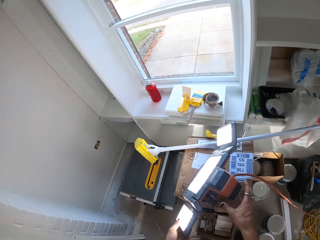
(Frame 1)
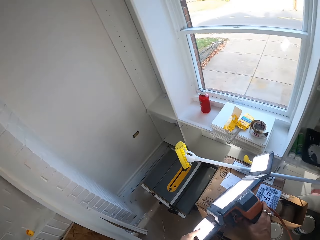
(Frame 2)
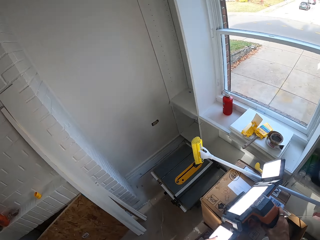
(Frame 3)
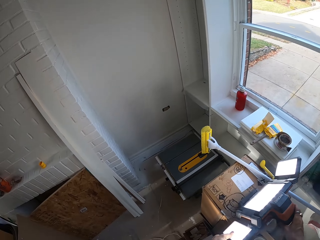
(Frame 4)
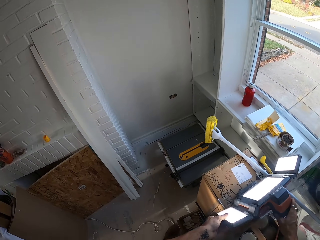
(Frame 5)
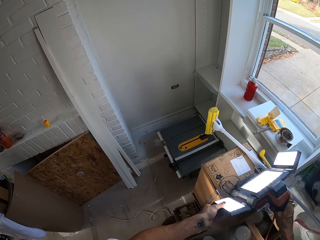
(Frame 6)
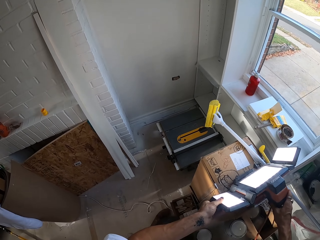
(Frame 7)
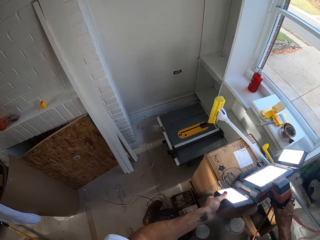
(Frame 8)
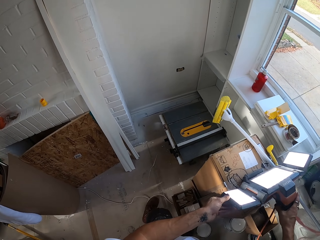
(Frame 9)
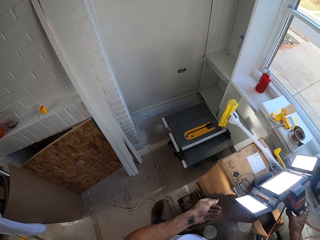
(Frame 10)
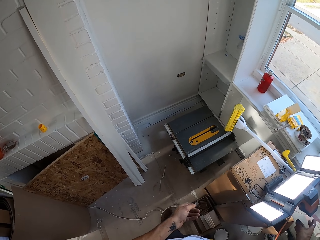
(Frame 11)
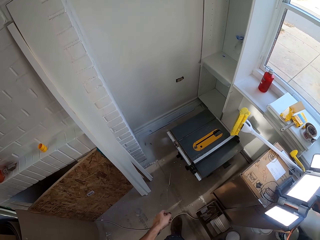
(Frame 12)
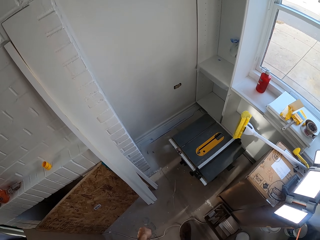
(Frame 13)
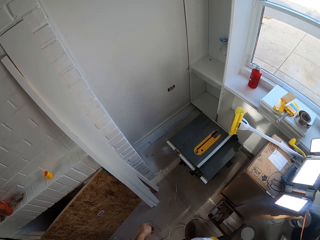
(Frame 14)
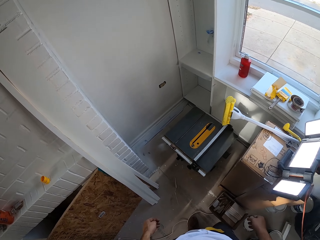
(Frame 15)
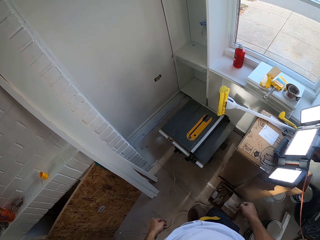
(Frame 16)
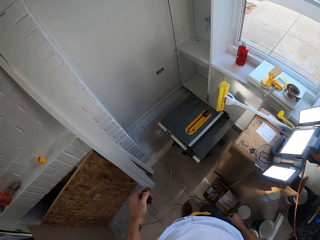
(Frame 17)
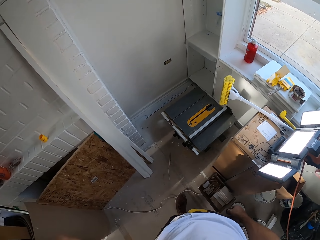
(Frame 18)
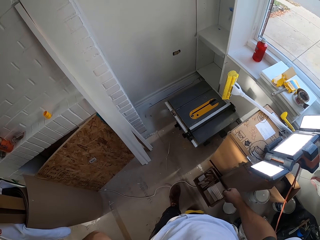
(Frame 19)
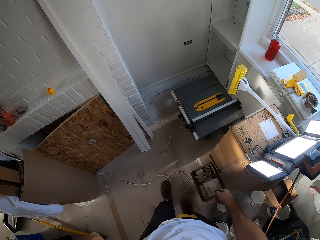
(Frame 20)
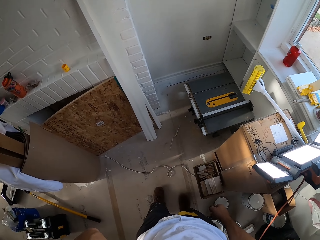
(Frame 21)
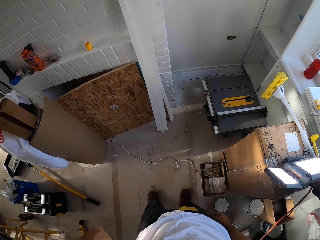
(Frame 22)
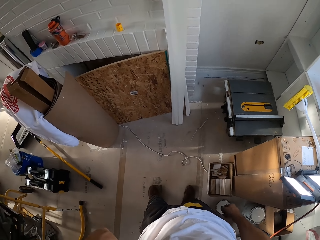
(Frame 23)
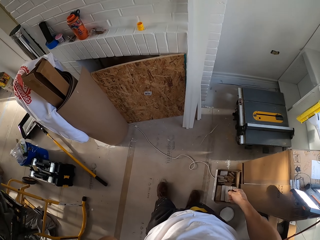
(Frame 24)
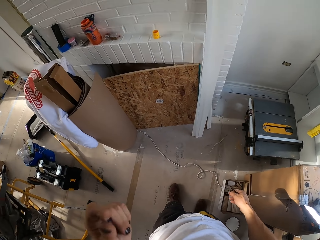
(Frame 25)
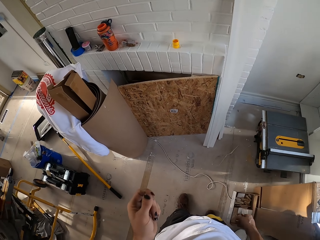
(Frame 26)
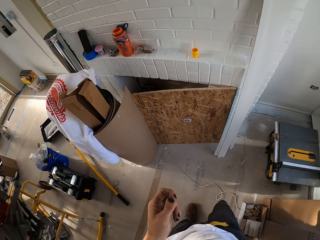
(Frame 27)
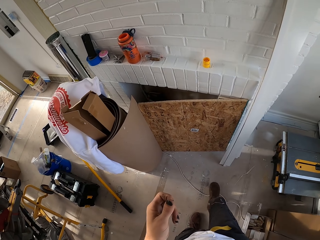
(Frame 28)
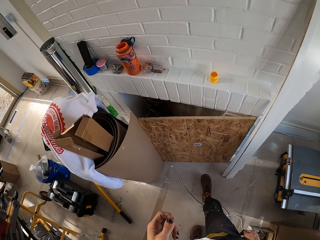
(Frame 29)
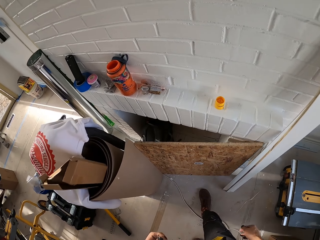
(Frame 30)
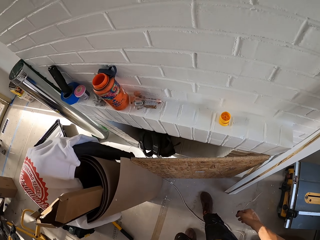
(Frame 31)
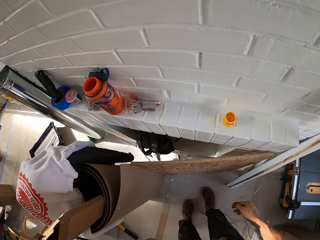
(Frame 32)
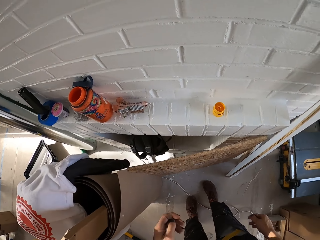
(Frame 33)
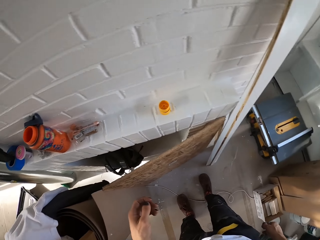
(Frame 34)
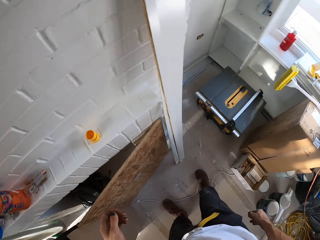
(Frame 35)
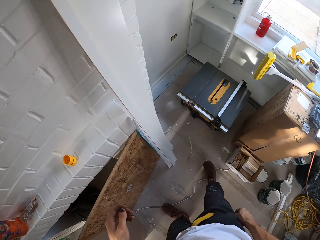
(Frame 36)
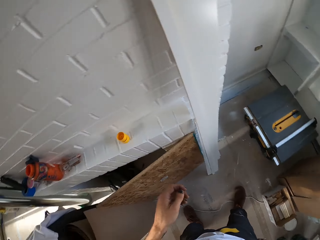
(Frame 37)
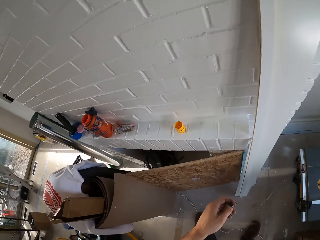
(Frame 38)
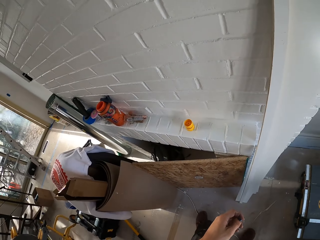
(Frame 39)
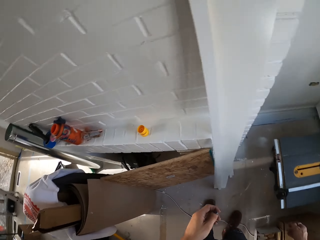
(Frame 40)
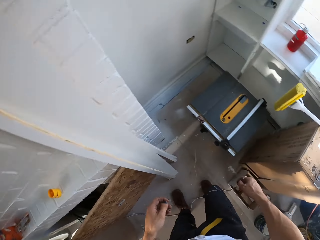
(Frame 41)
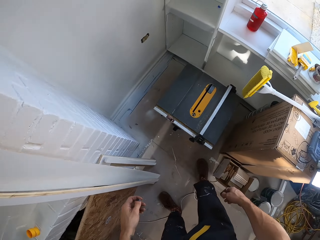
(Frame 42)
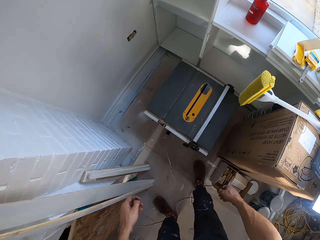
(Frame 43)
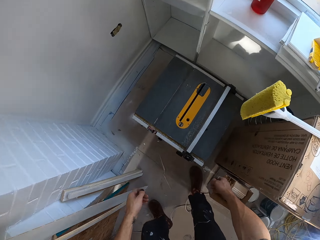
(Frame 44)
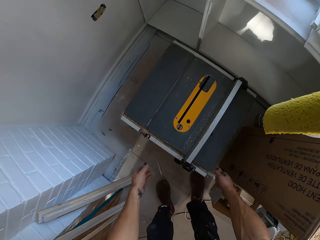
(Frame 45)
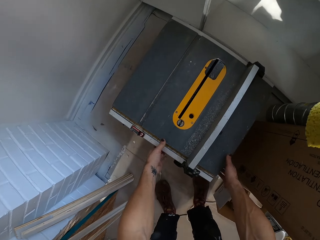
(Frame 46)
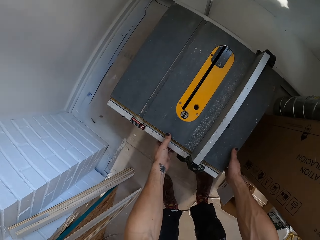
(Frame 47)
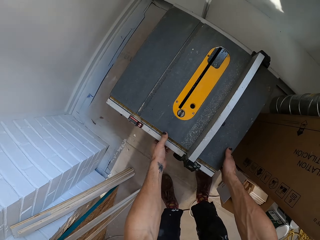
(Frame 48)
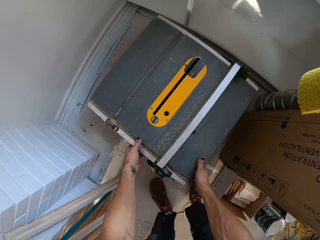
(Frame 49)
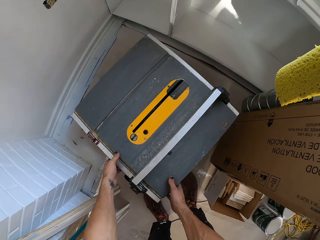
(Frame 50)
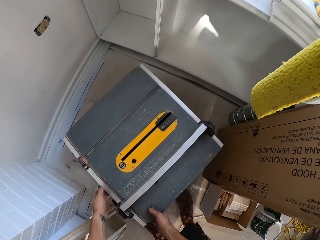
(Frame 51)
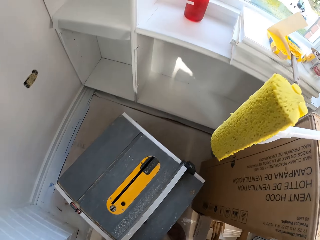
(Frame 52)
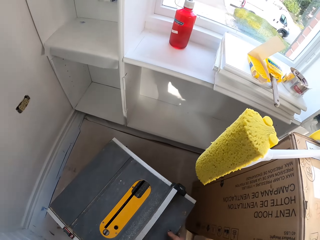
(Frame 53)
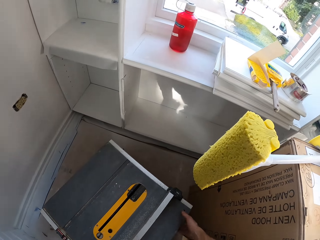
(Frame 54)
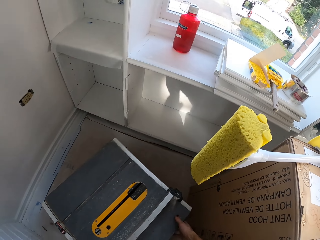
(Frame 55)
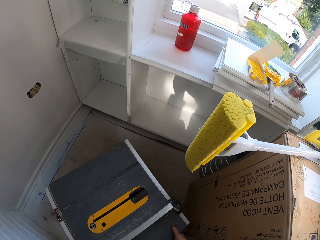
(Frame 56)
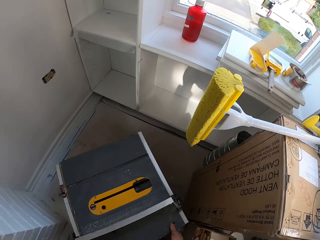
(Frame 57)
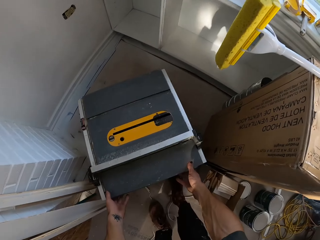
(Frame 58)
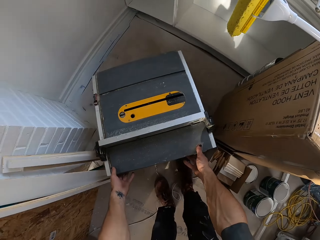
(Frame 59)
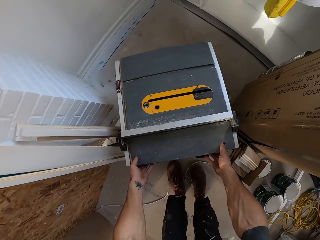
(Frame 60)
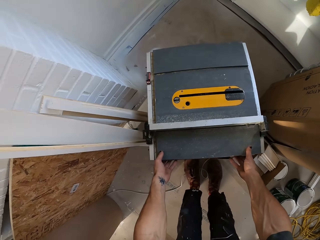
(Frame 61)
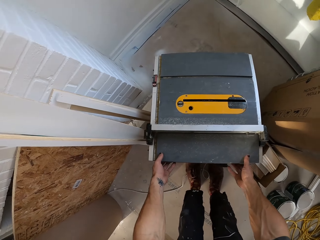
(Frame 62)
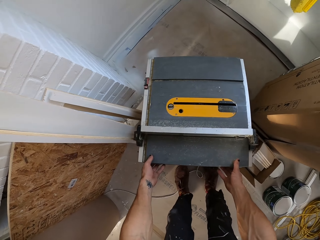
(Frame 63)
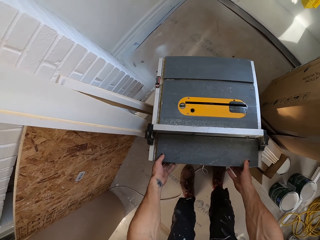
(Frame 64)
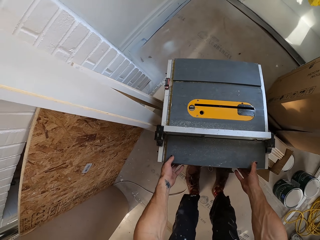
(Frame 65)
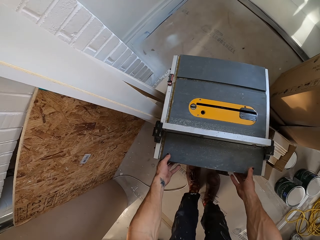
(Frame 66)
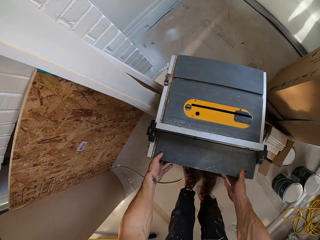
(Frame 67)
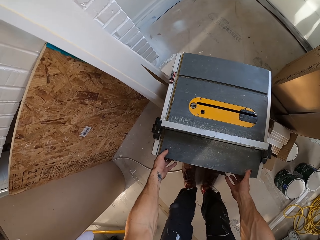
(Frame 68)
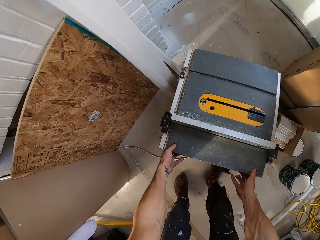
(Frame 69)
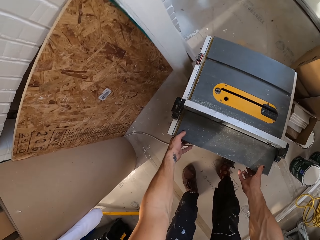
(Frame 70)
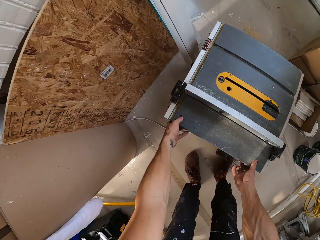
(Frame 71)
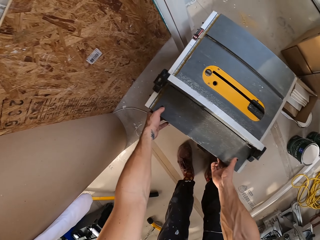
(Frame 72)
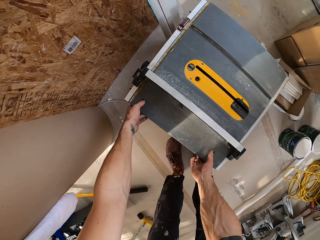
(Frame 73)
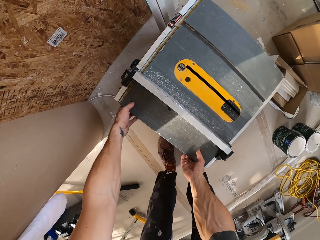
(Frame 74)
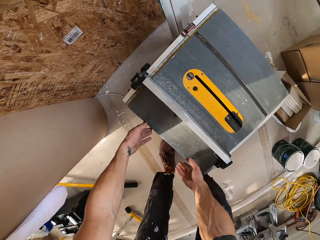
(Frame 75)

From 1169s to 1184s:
The camera wearer walks around. They pull a big box from the floor. They pull the machine.

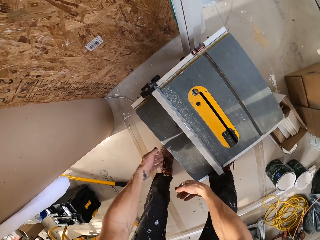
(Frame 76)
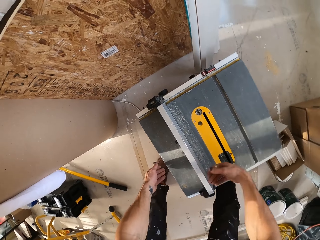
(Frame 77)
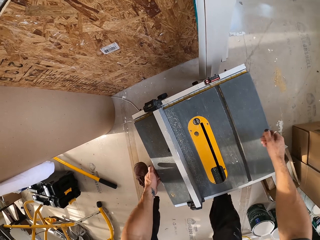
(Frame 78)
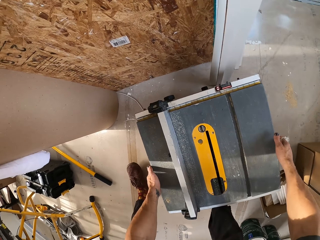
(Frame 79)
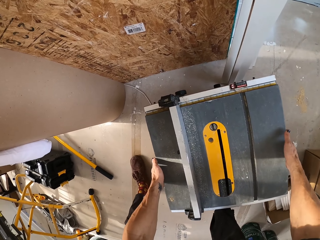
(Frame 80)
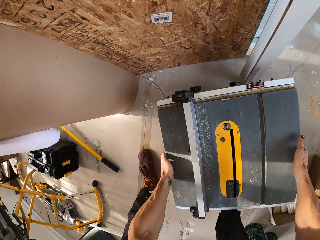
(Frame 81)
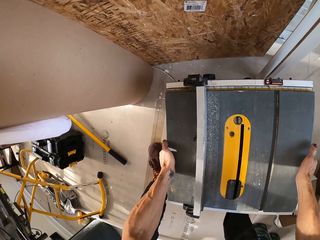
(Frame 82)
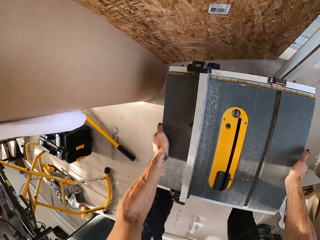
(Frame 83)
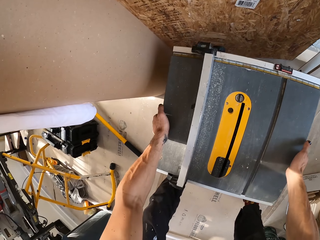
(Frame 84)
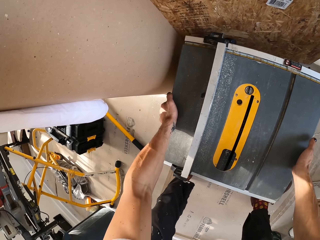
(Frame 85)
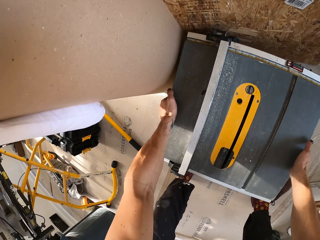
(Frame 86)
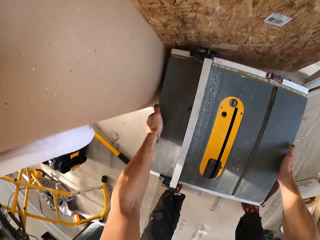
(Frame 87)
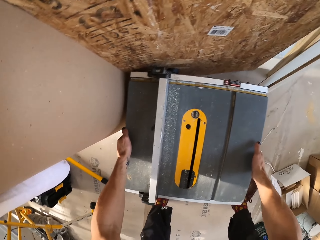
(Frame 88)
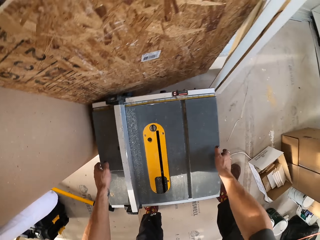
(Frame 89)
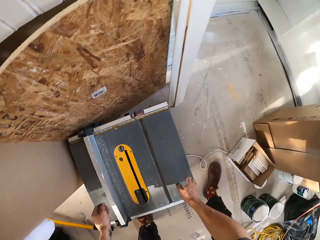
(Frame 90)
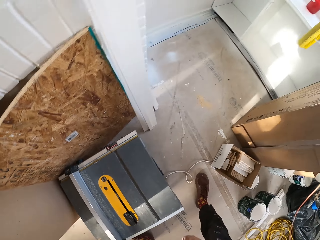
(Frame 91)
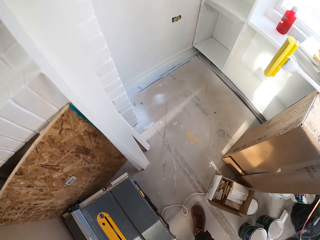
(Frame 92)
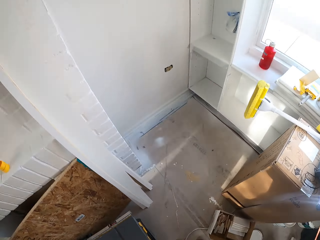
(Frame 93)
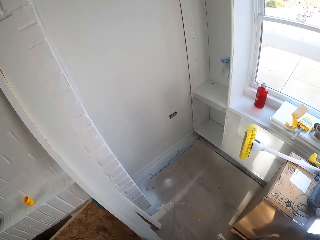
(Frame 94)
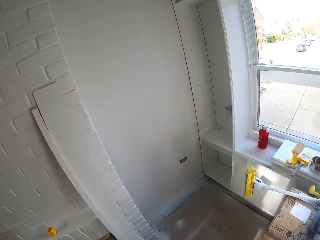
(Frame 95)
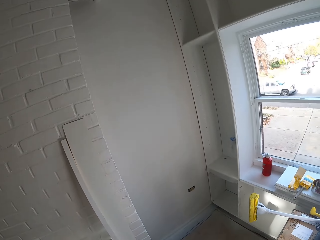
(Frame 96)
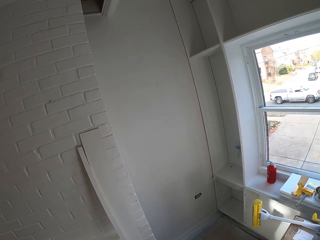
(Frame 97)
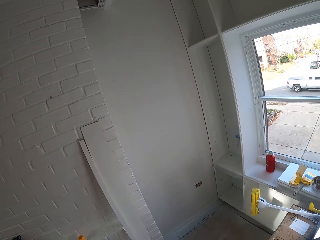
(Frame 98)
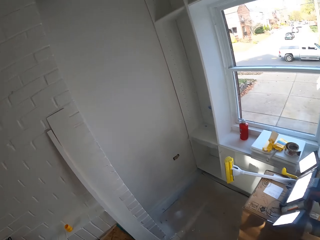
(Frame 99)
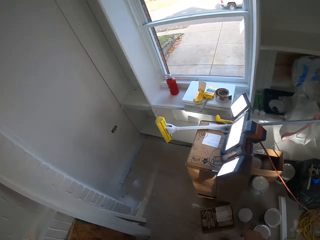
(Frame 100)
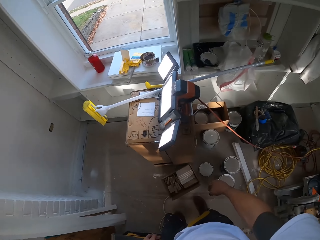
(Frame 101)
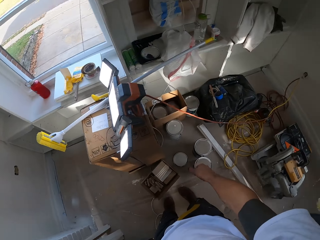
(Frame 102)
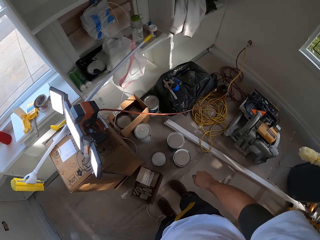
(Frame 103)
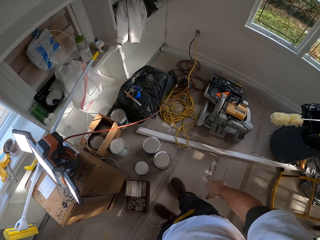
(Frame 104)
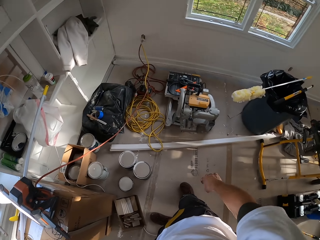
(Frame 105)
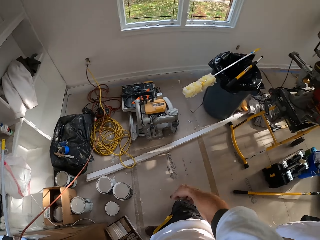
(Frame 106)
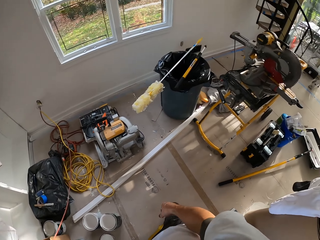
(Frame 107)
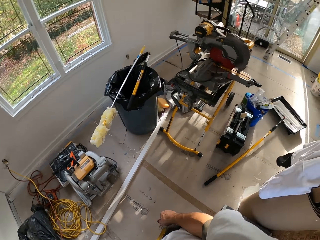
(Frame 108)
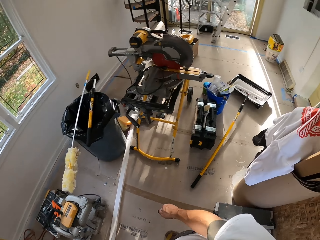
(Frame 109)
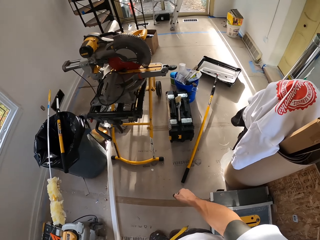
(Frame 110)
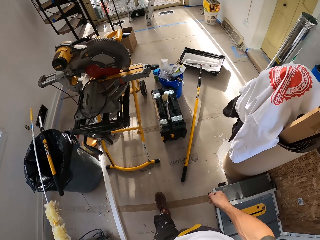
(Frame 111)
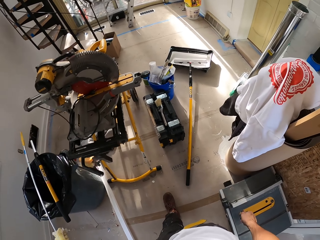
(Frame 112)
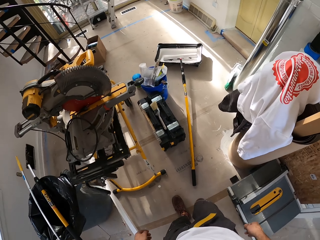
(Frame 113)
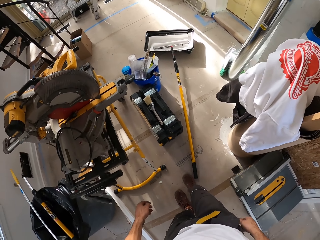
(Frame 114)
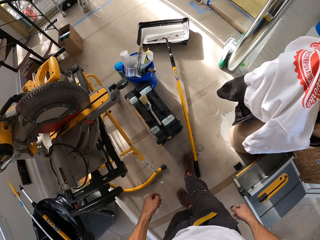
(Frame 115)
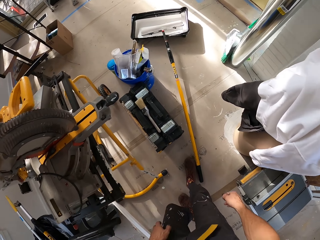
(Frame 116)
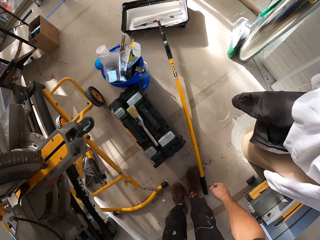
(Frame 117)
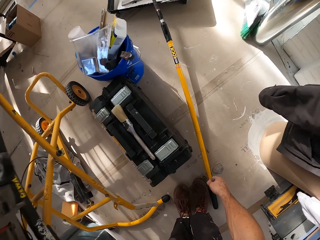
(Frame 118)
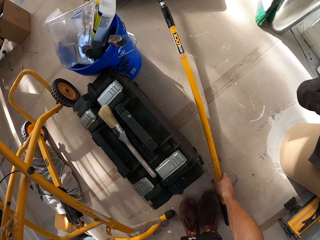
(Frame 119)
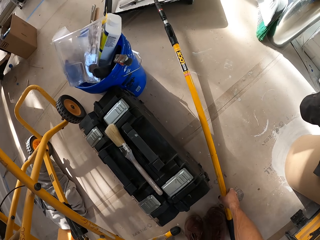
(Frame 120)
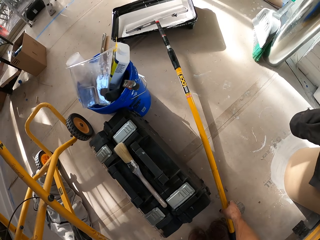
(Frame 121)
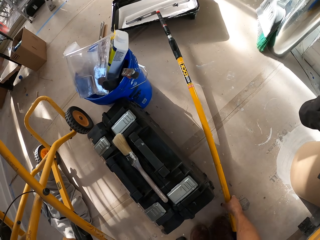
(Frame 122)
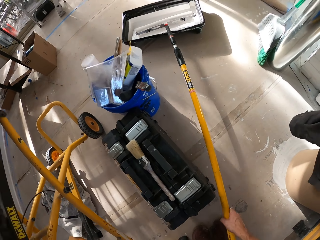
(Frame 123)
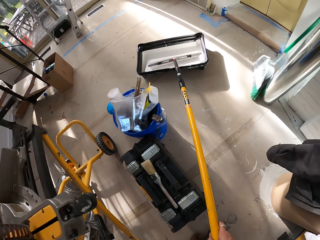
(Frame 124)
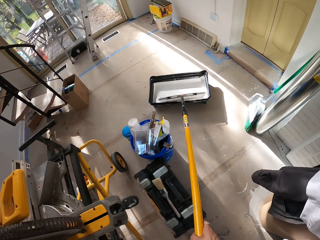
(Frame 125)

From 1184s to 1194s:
The camera wearer takes the roller.
